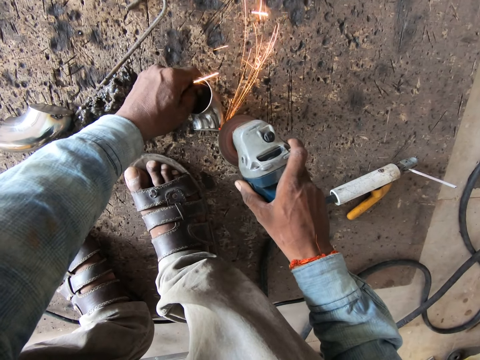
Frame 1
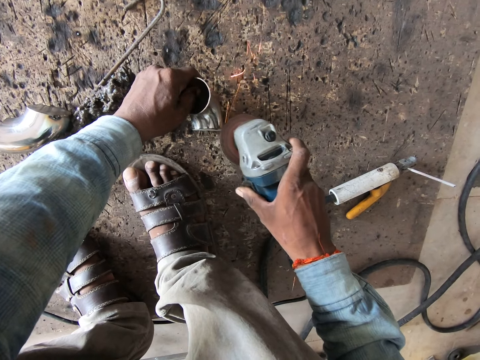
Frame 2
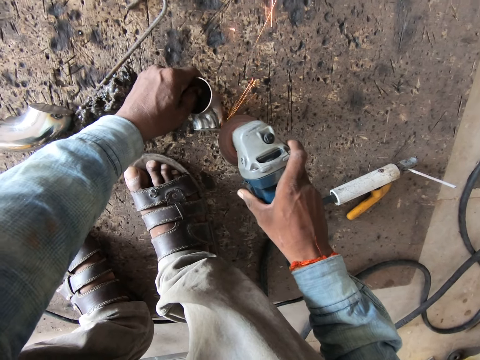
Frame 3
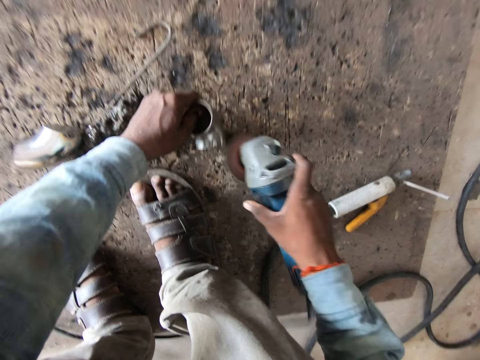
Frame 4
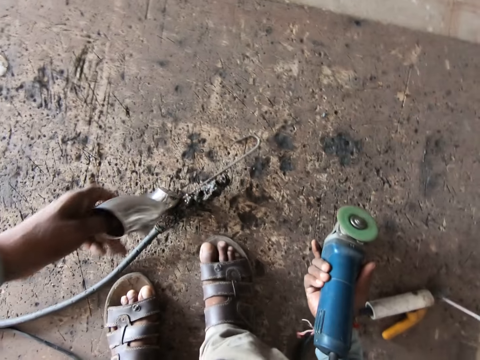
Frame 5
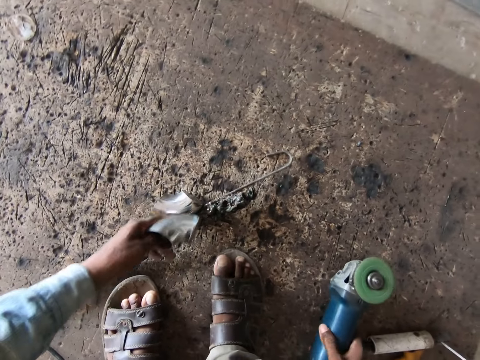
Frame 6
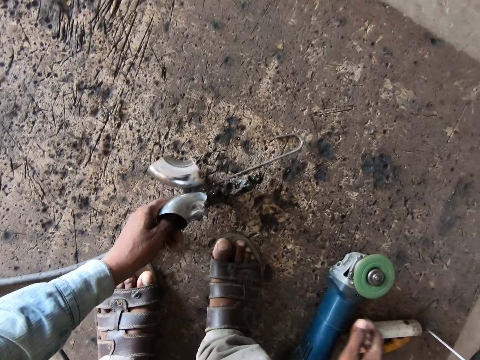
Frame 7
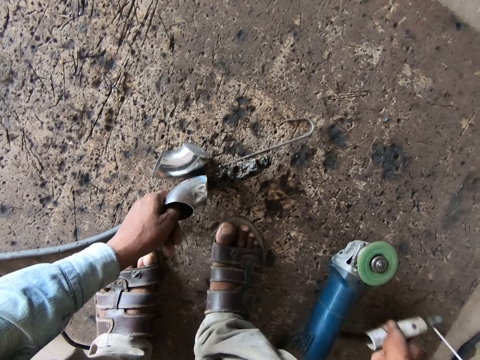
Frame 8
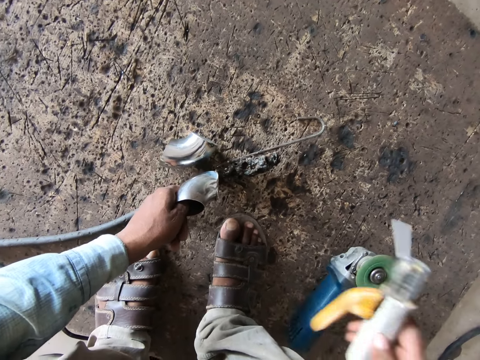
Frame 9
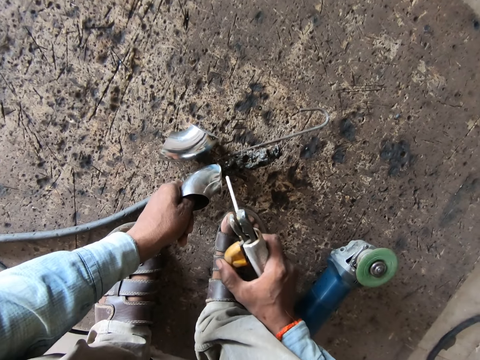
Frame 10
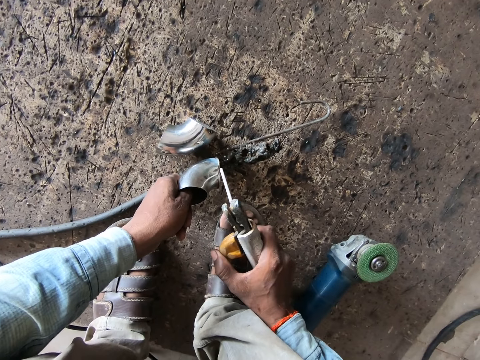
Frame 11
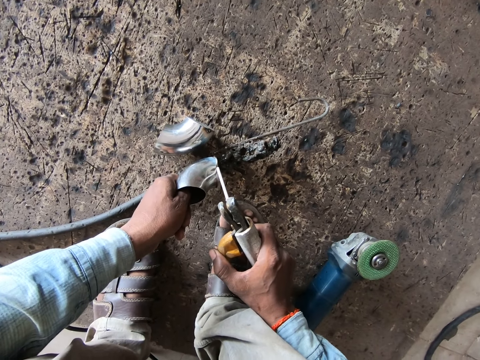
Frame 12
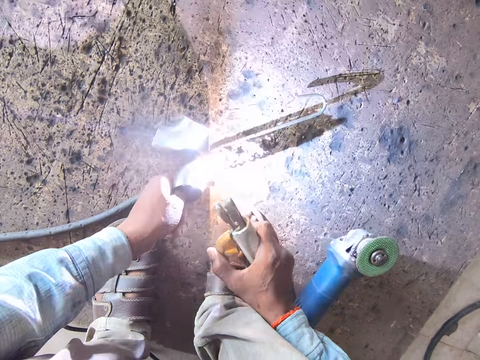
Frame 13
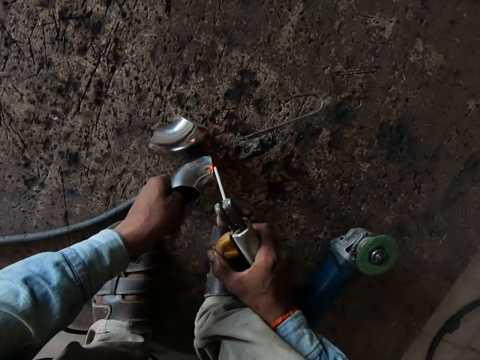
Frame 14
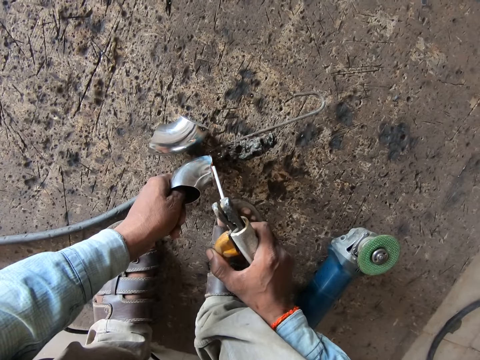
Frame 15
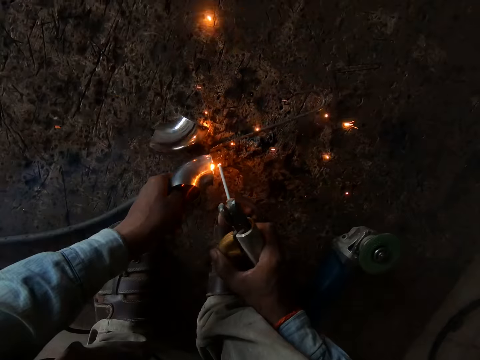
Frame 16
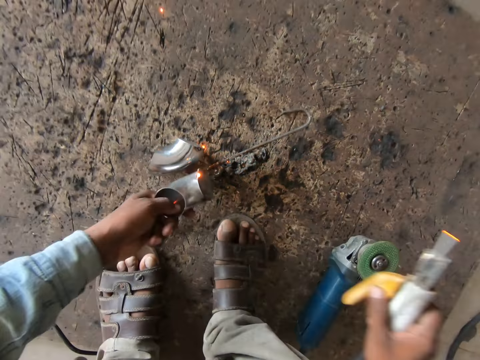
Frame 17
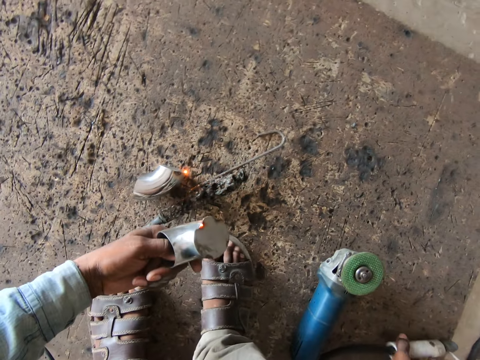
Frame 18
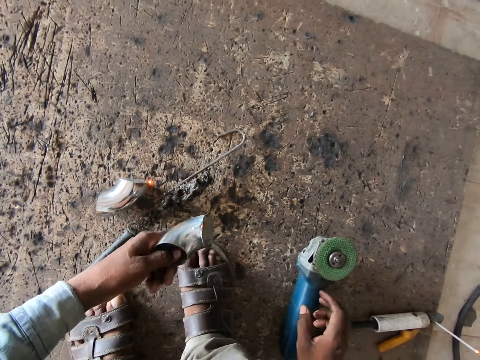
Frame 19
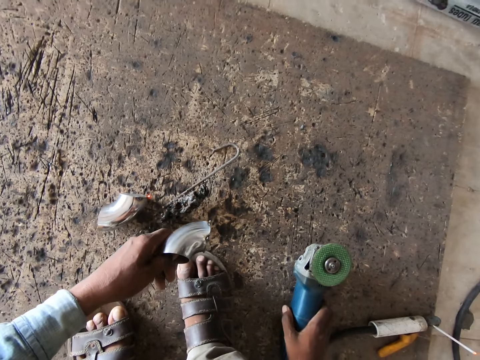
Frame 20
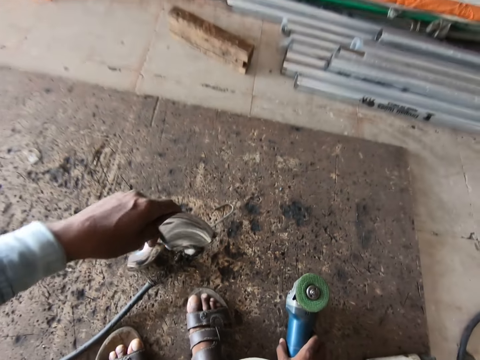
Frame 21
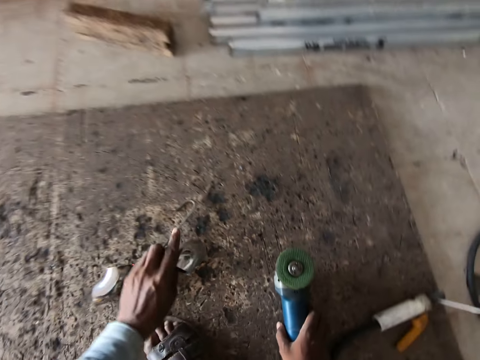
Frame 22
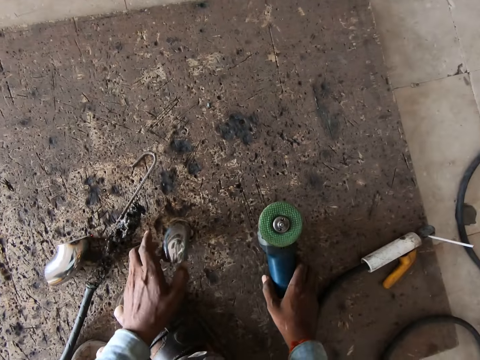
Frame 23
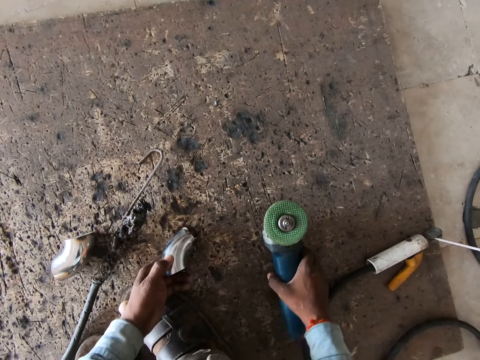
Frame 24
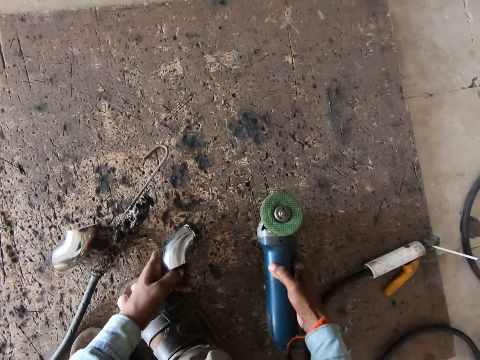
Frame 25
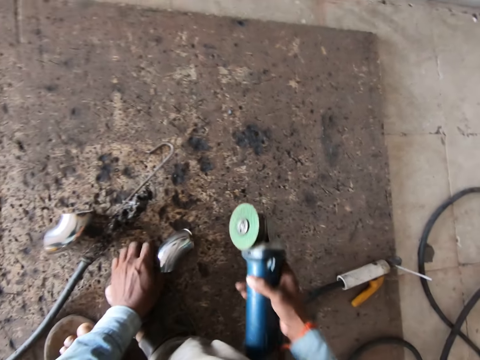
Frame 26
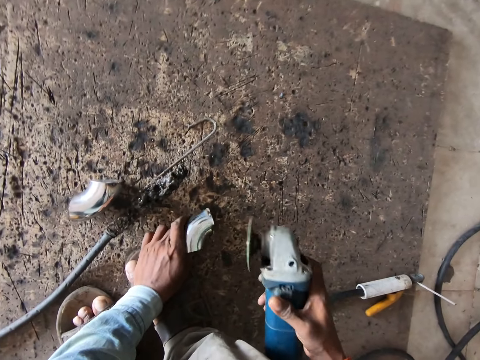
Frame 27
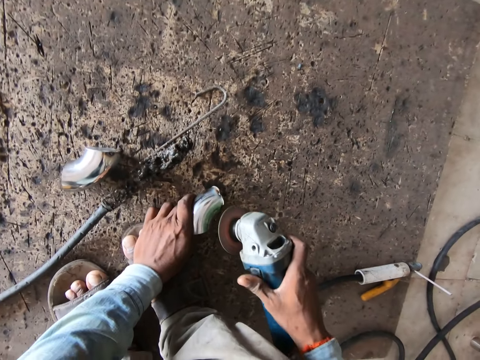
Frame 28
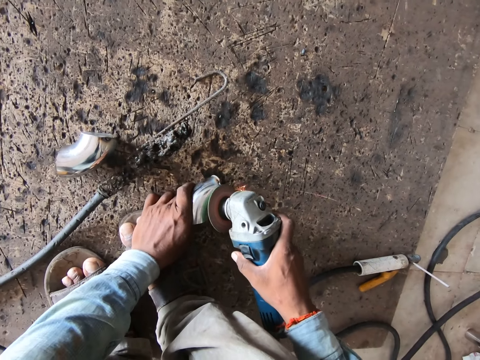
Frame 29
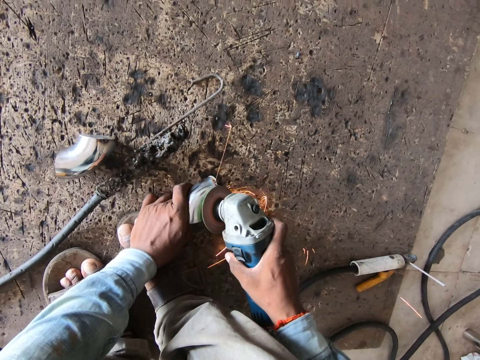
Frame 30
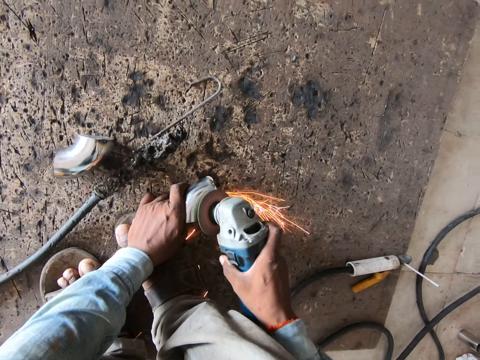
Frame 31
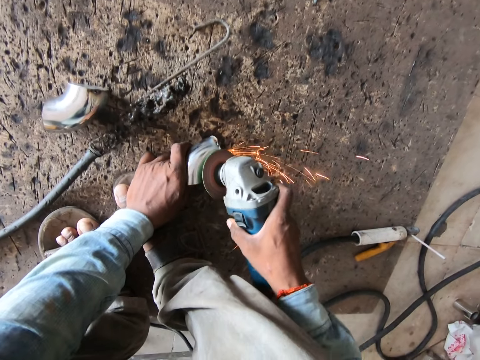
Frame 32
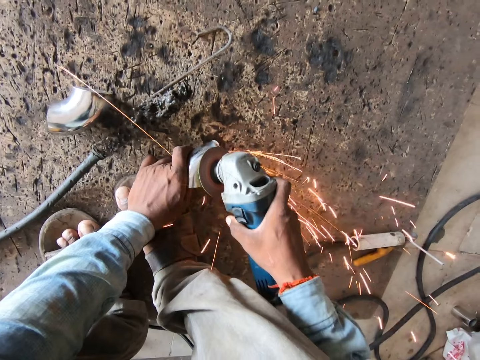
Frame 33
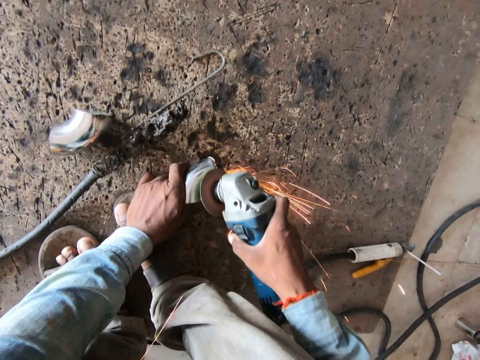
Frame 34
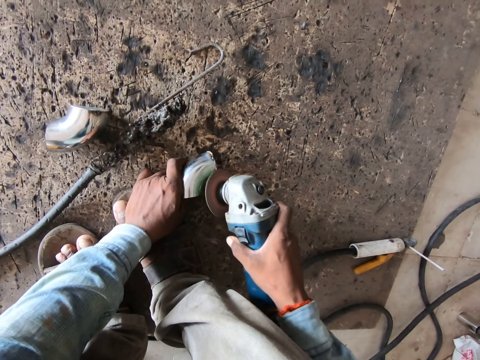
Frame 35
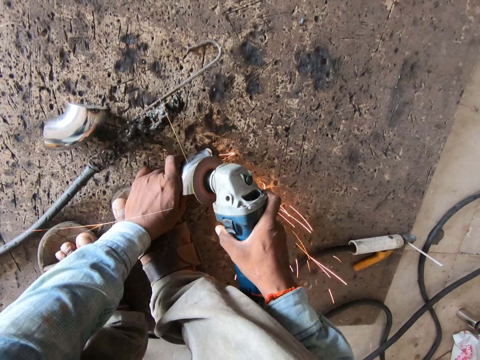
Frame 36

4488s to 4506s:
The camera wearer drops the angle grinder on the floor with his right hand. He moves the steel elbow on the floor with the steel elbow in his left hand. He picks up the electrode holder from the floor with his right hand. He welds the steel elbow with the electrode holder in his right hand. He drops the electrode holder on the floor with his right hand. He holds the angle grinder. He knocks the metal on the floor. He drops the steel elbow on the floor with his left hand. He adjusts the steel elbow on the floor with his left hand. He lifts the angle grinder from the floor with his right hand. He operates the angle grinder with his right hand. He grinds the steel elbow with the angle grinder in his right hand.

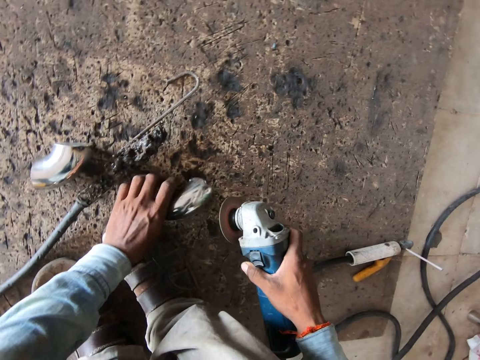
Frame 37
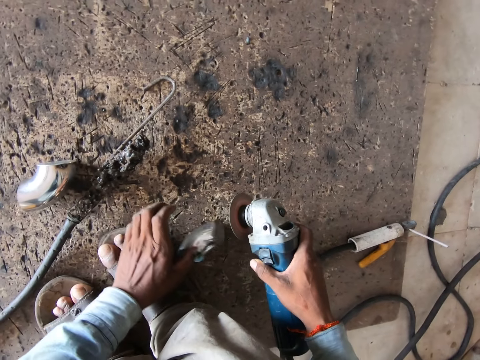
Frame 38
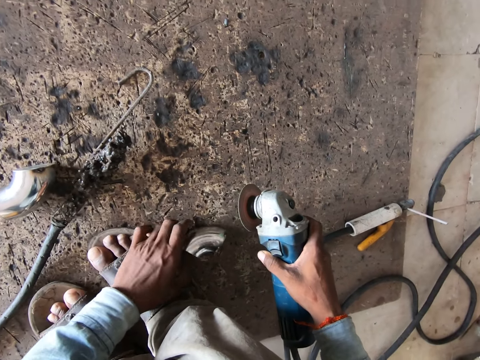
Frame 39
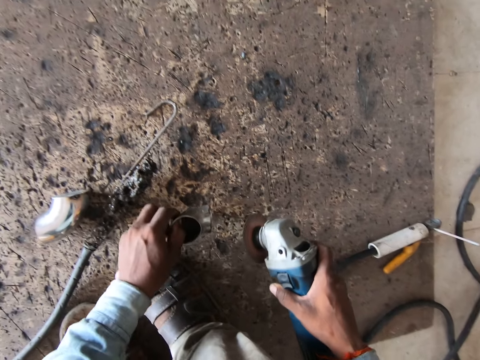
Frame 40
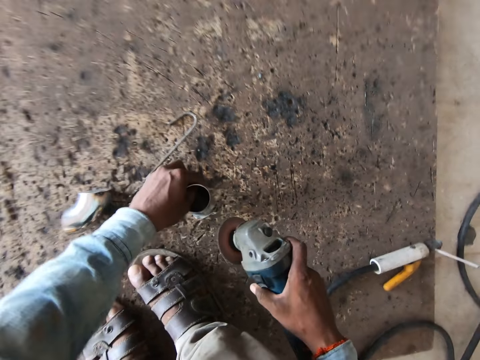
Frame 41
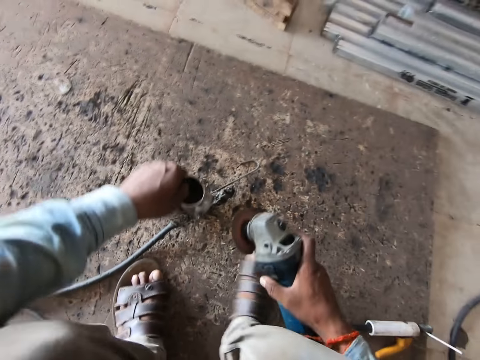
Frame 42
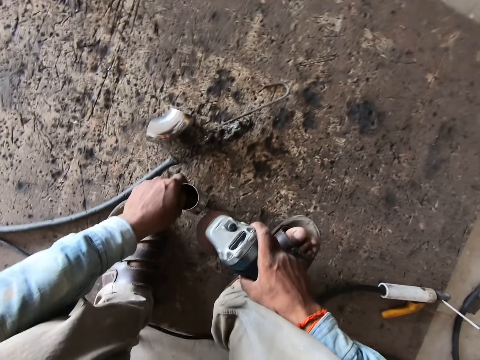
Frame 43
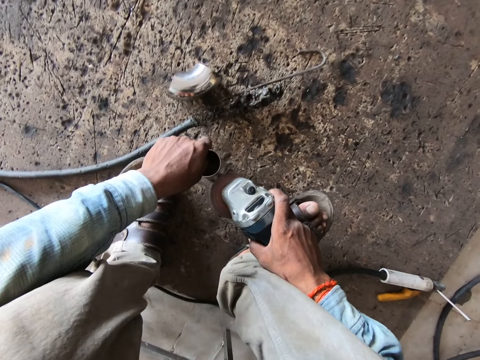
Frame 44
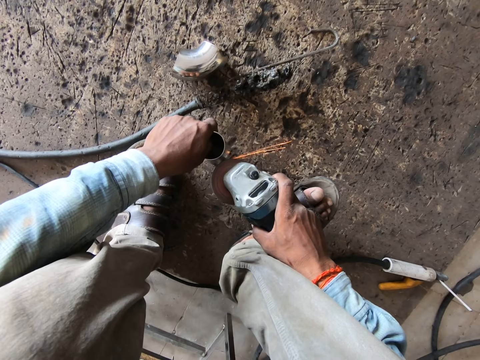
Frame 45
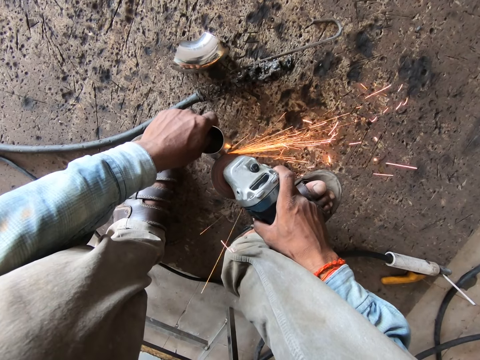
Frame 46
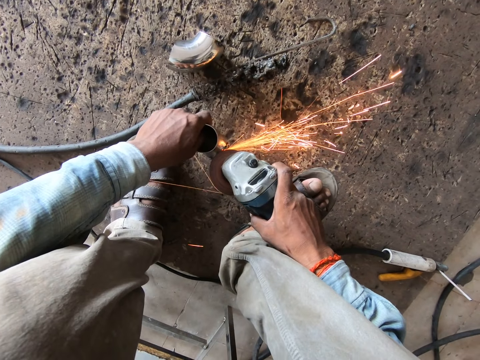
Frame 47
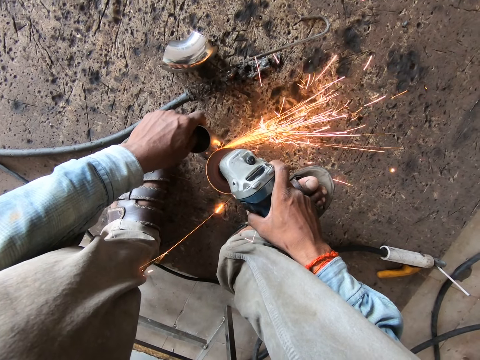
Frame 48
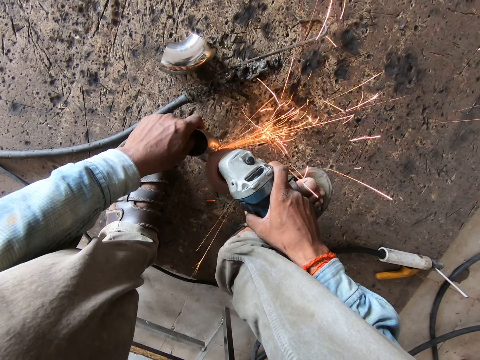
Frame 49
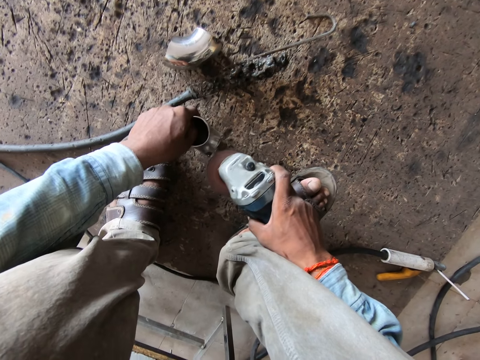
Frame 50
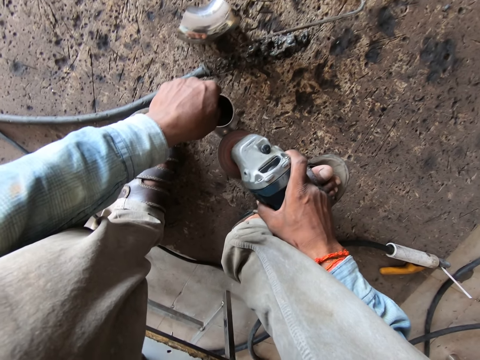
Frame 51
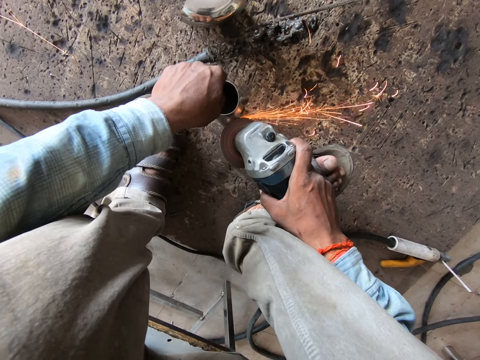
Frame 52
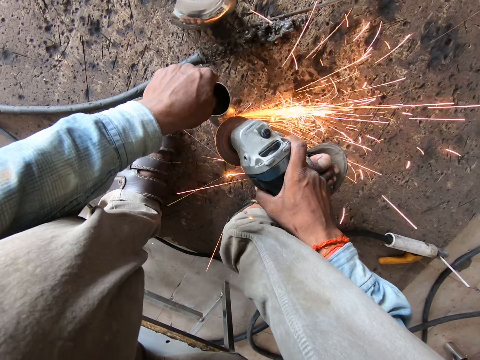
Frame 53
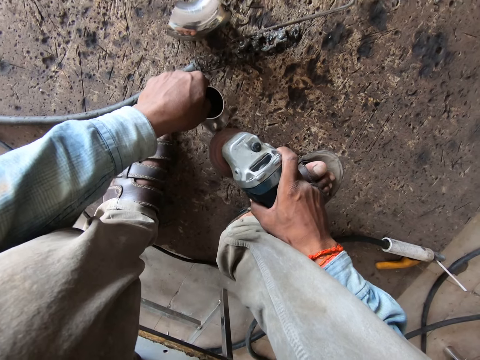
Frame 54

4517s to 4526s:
The camera wearer moves the steel elbow on the floor with his left hand. He looks at the metal. He picks up the steel elbow from the floor with his left hand. He drops the steel elbow on the floor with his left hand. He grinds the steel elbow with the angle grinder in his right hand.
